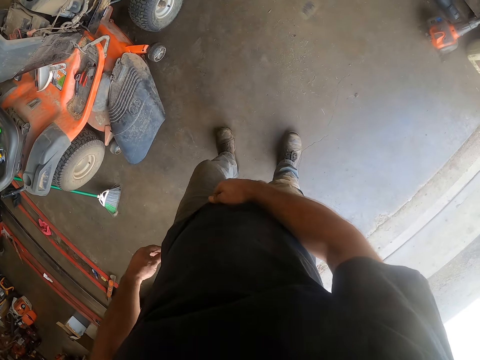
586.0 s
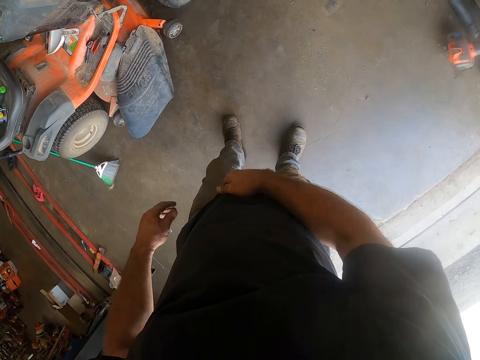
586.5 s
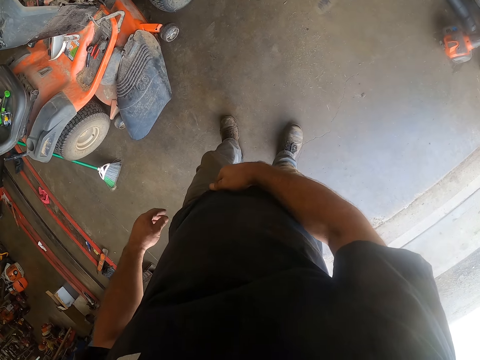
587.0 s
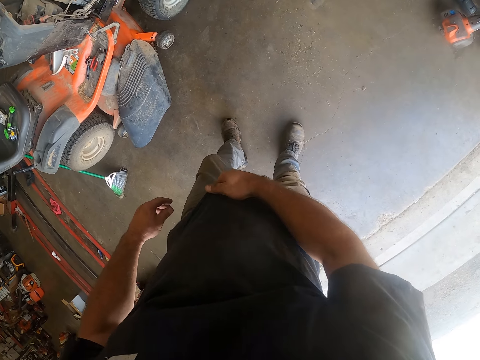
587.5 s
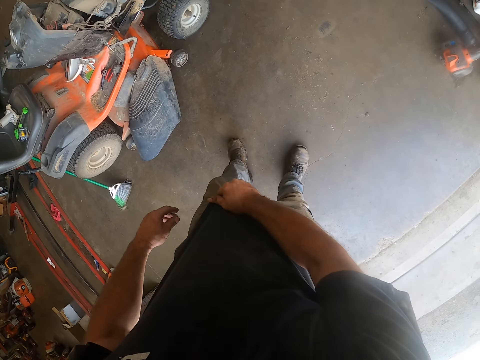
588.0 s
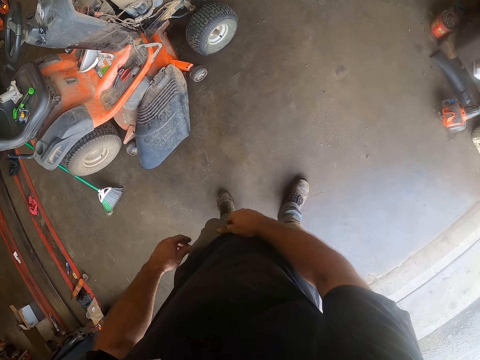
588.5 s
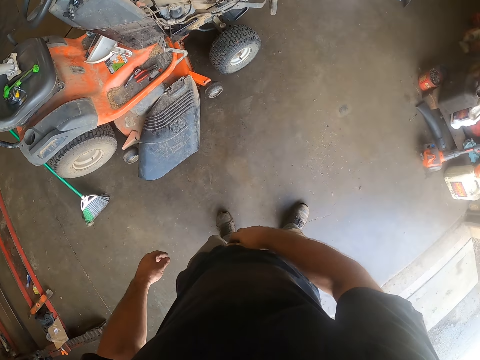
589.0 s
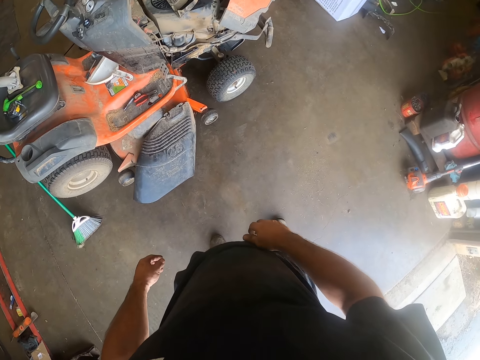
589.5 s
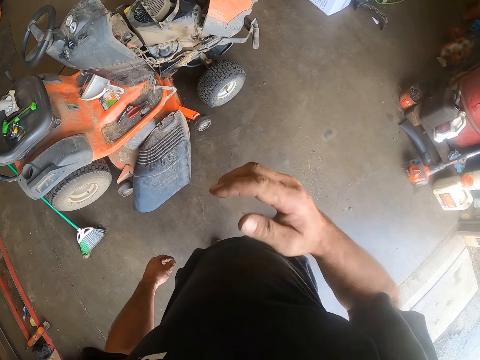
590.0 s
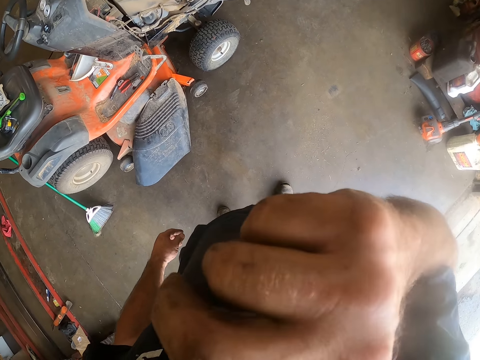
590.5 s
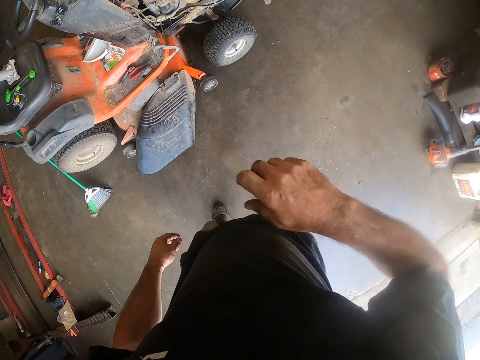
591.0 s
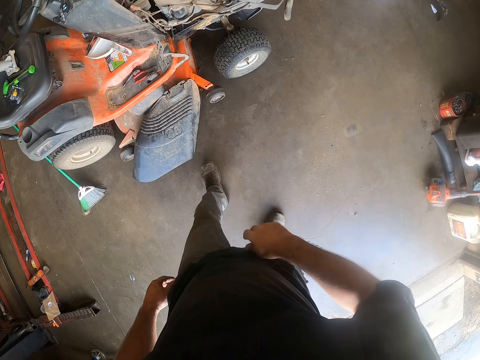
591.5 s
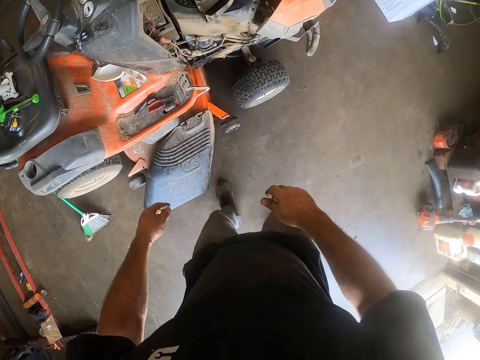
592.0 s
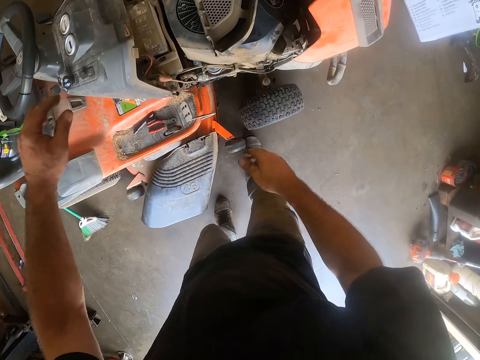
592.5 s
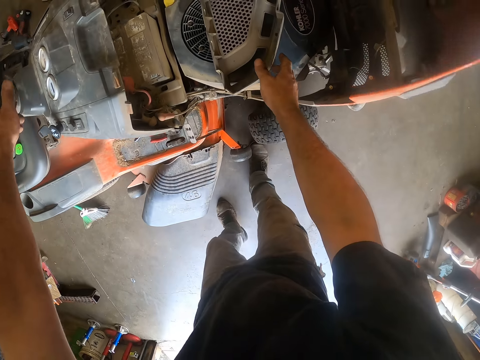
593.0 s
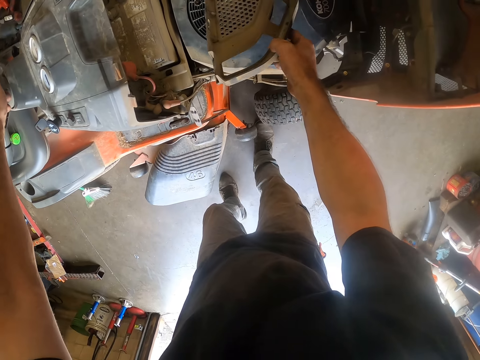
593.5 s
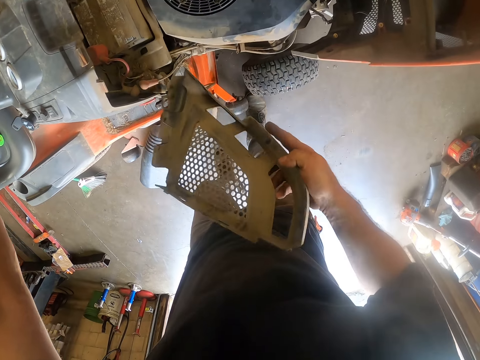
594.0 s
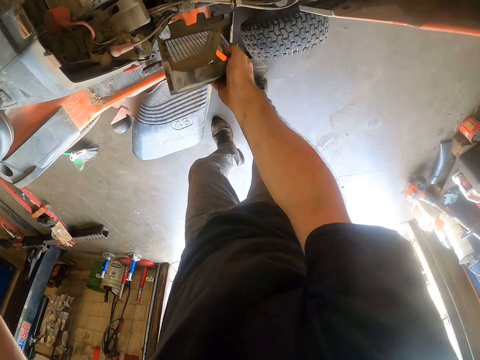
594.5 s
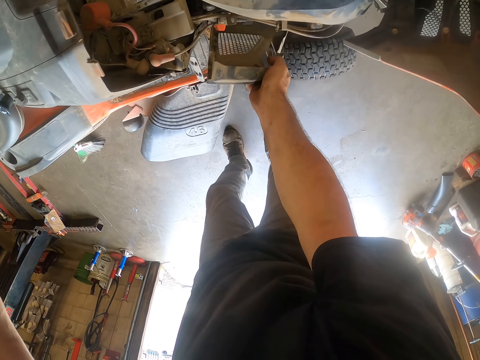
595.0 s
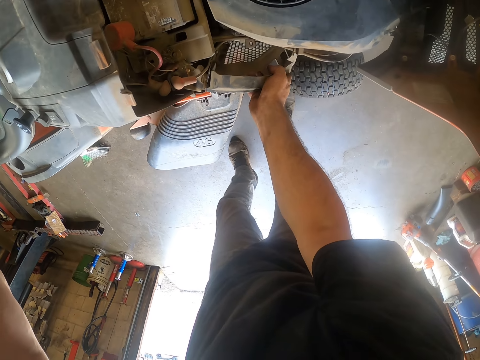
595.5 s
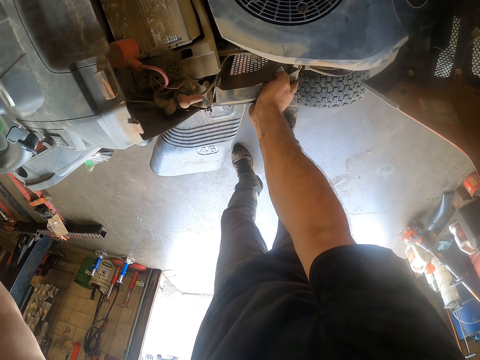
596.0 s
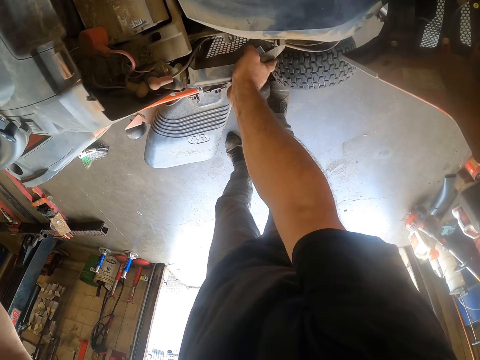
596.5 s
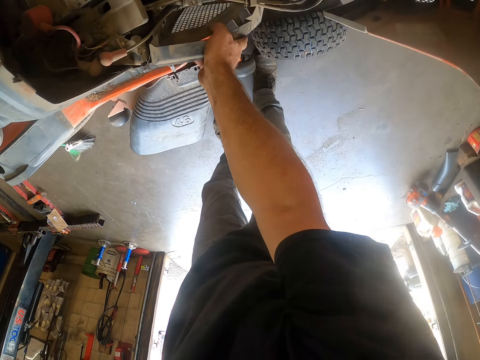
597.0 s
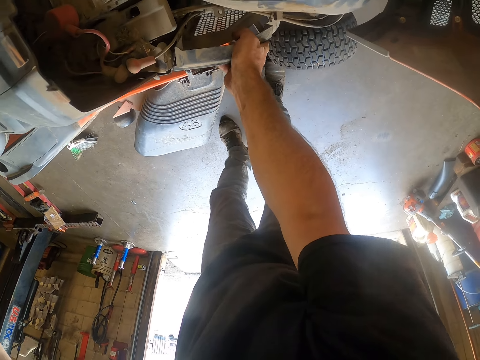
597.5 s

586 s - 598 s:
The camera wearer pulls his pants. He scratches his groin area. He scratches his nose. He walks towards the lawn mower. He holds the lawn mower. He picks up a rubber compartment. He fixes the rubber compartment to the side of the vehicle.

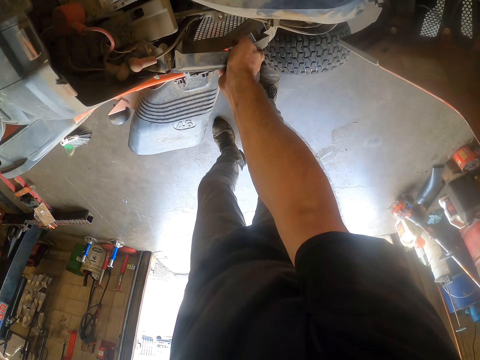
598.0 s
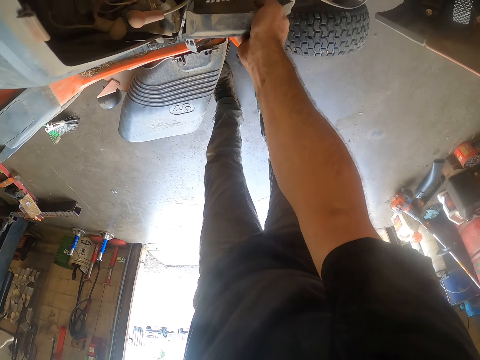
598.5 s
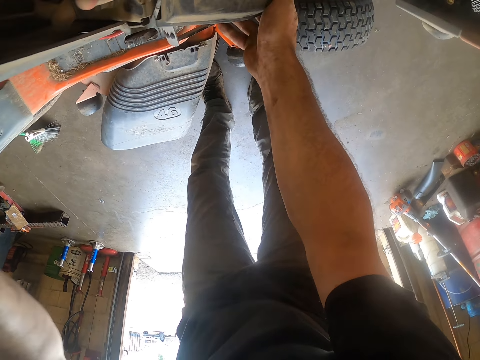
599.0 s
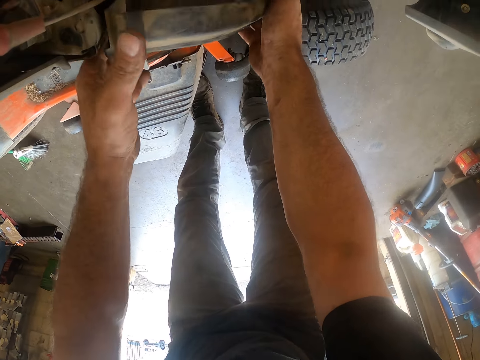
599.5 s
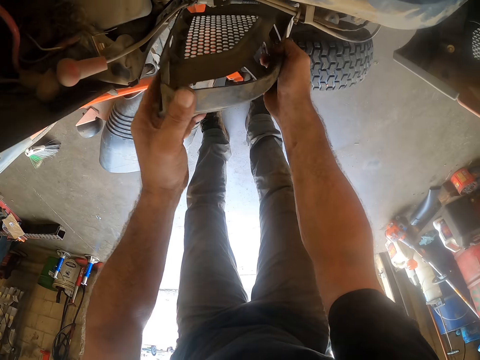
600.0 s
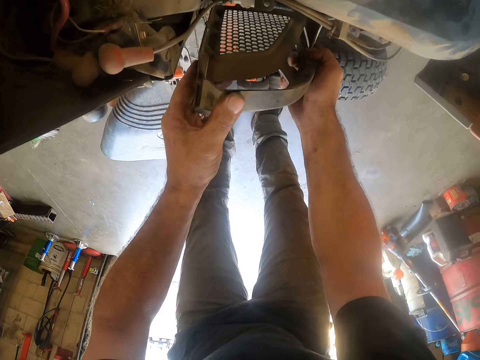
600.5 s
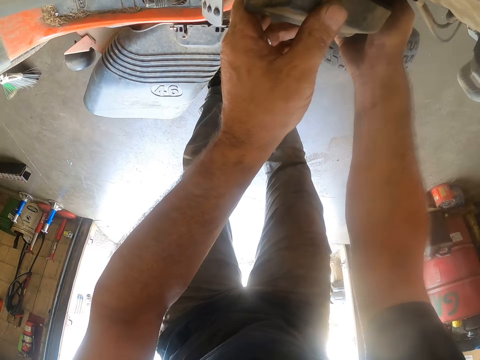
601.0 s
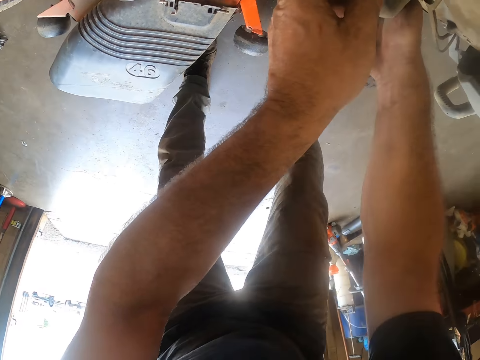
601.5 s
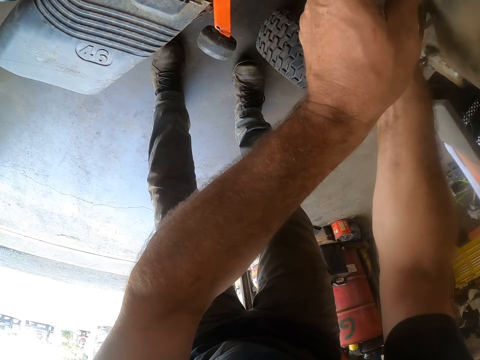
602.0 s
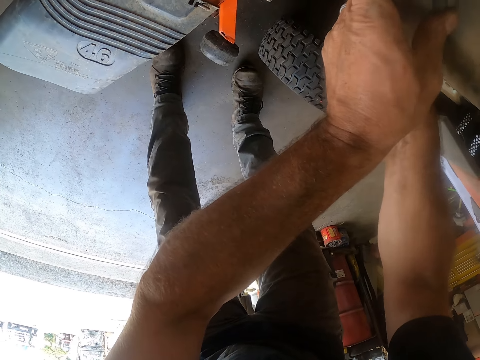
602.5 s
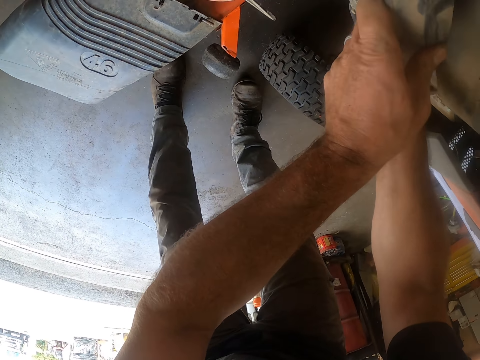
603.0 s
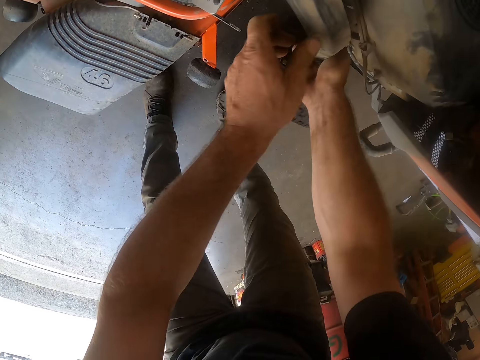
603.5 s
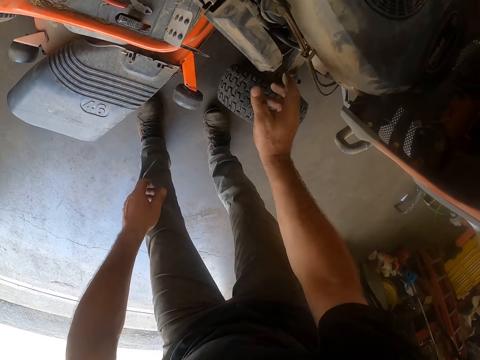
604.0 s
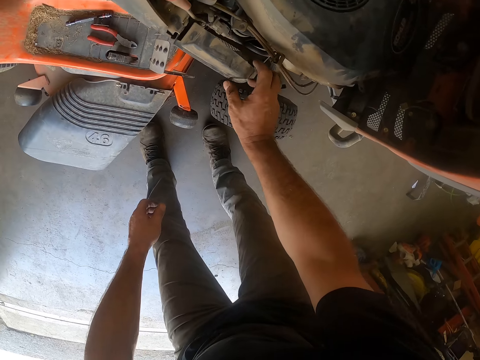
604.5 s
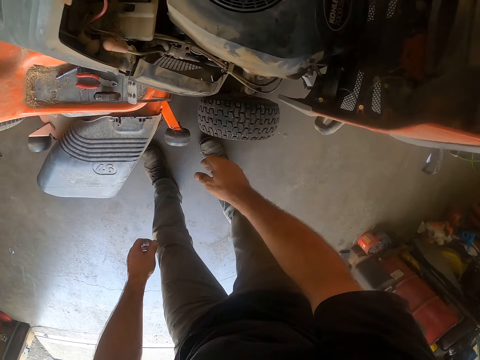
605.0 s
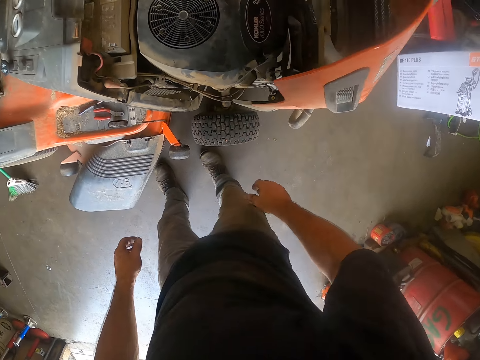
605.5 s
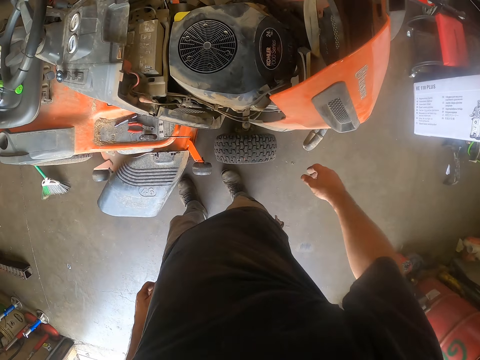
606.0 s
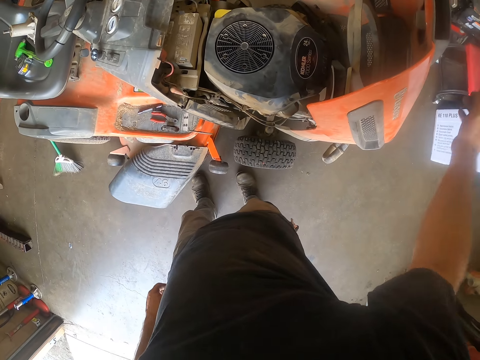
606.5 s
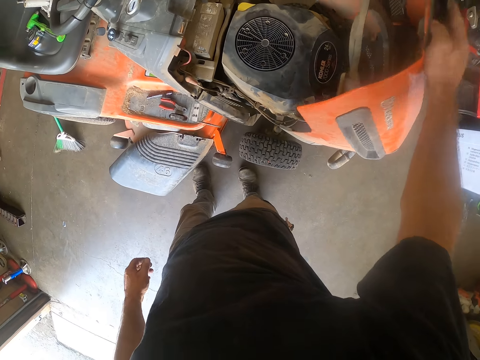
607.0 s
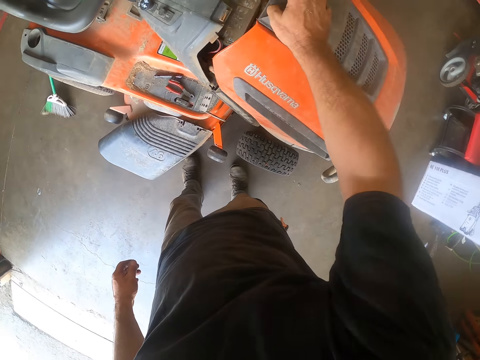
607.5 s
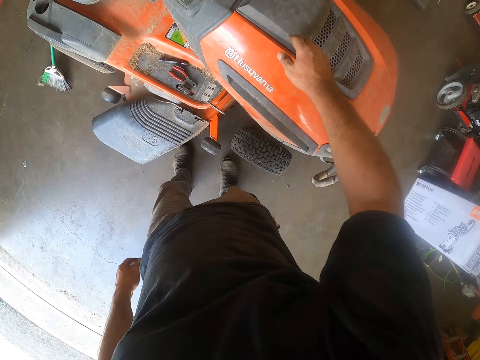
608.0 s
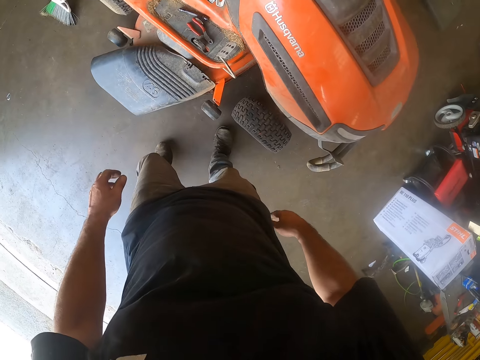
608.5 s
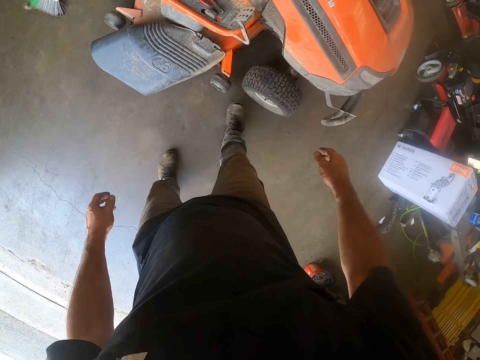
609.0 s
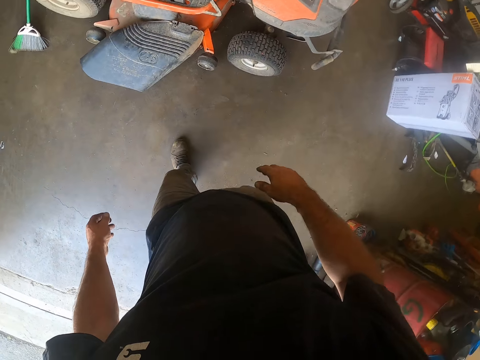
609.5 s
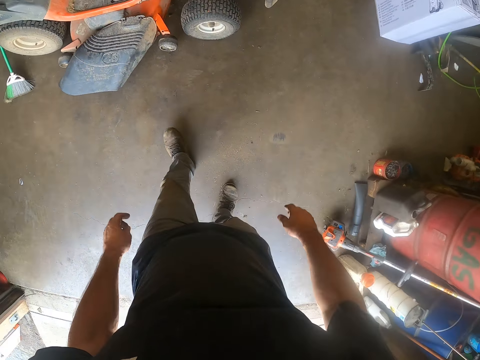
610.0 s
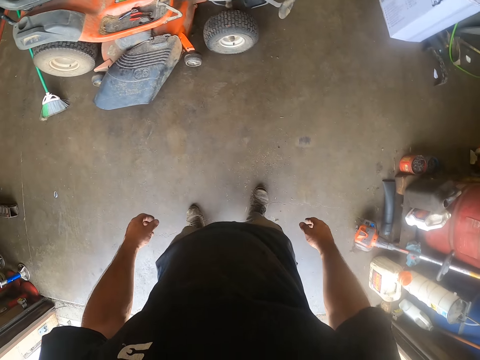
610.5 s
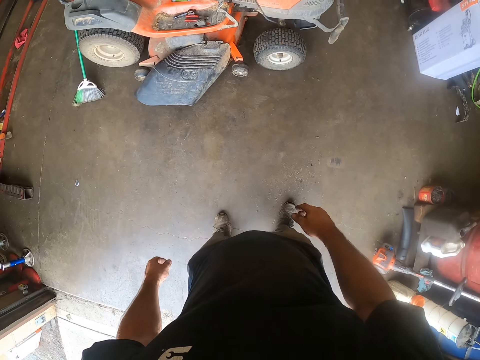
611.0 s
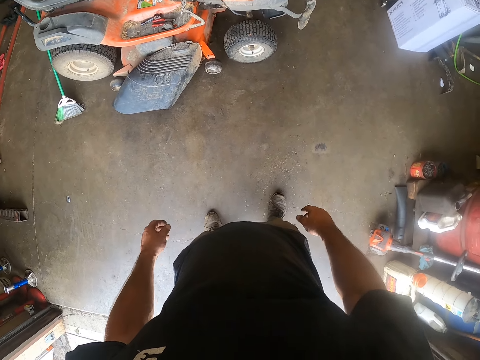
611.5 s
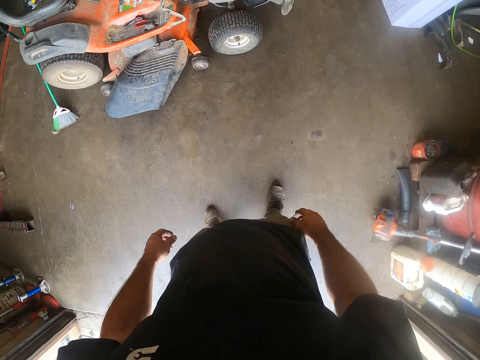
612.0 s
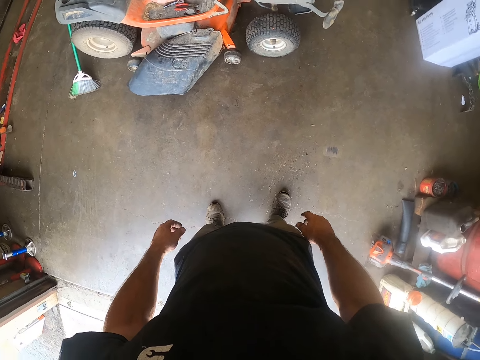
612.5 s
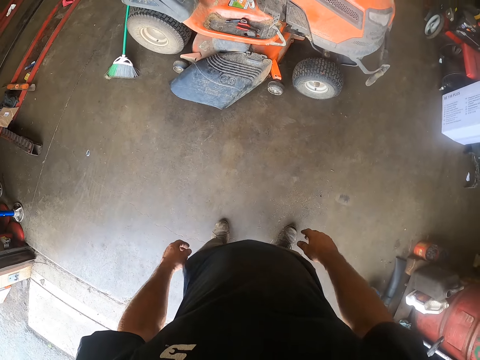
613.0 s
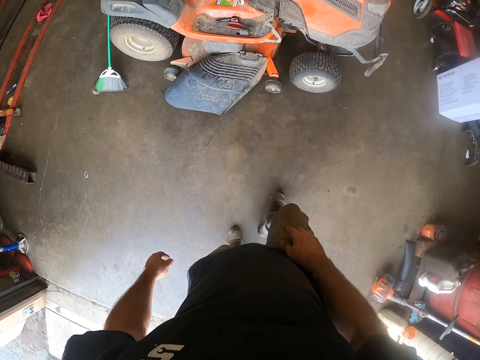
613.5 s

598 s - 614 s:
The camera wearer fixes something on the side of the lawn mower with both hands. They check if the object is stable. They shake the rubber compartment. They close the hood of the vehicle. They walk around the room.
